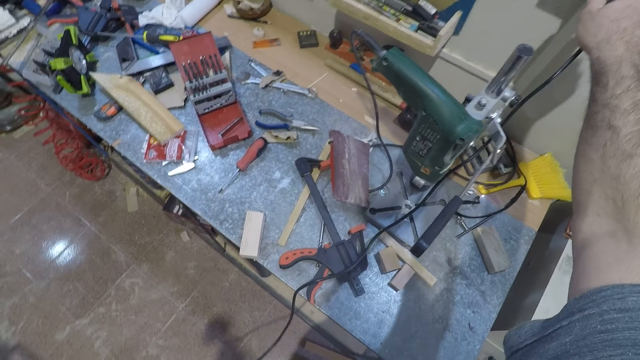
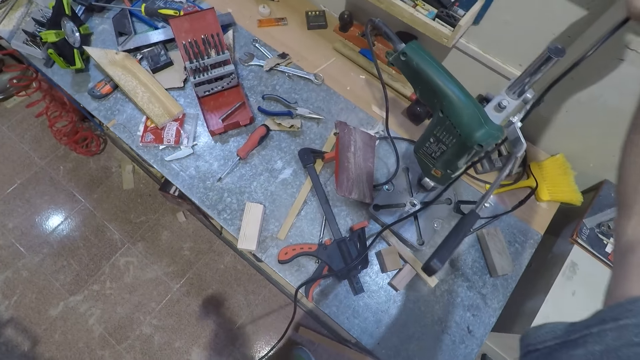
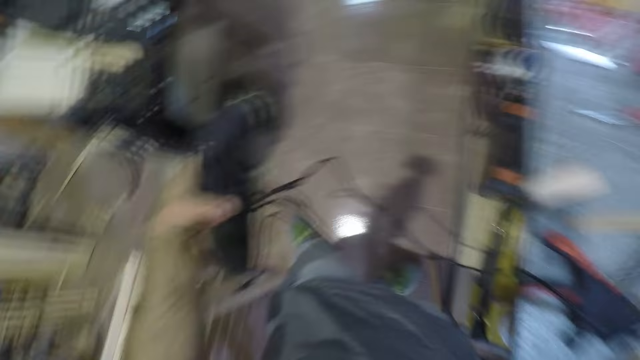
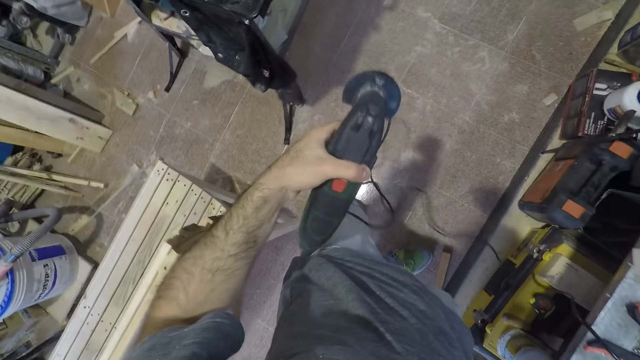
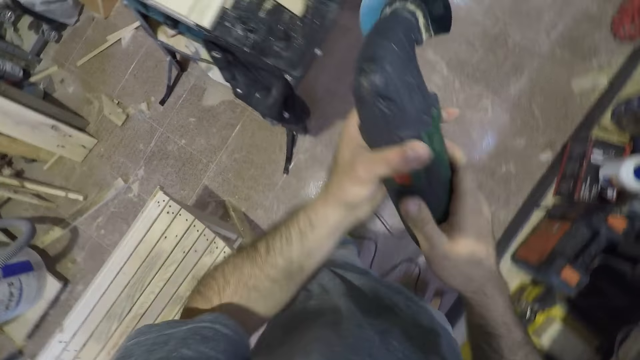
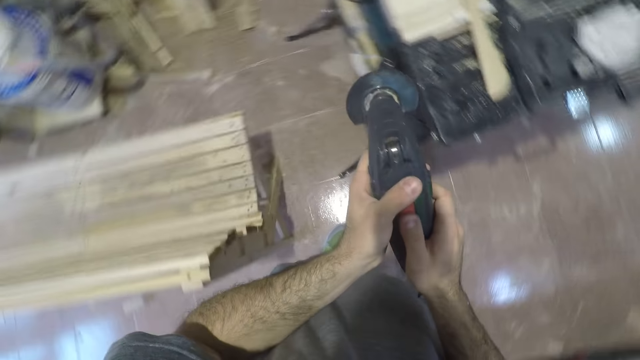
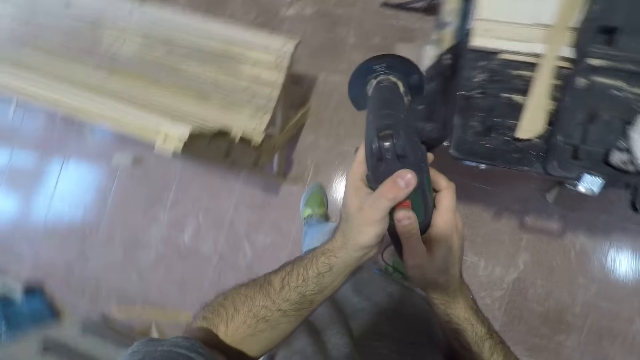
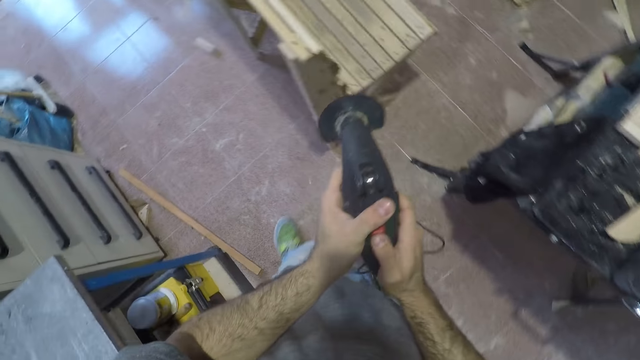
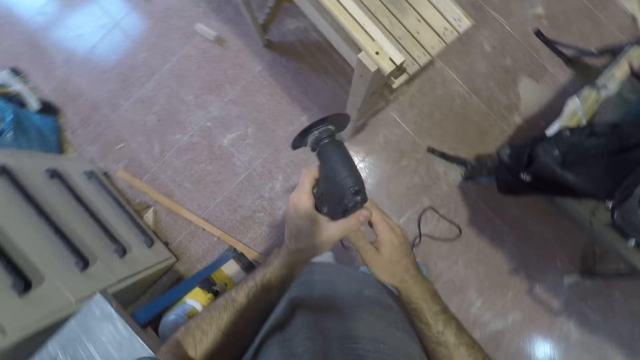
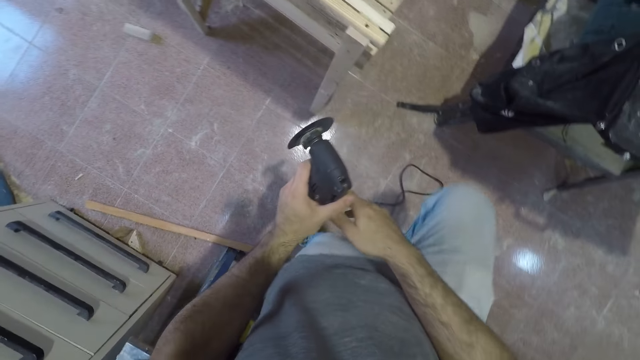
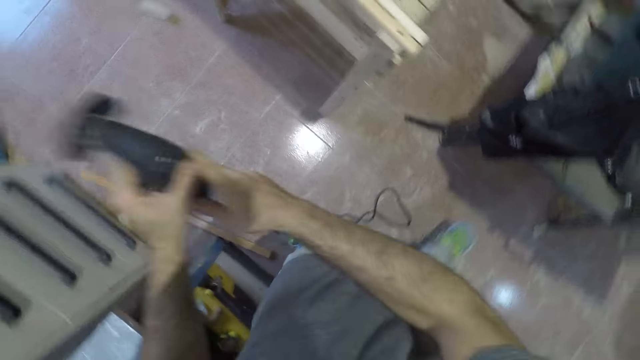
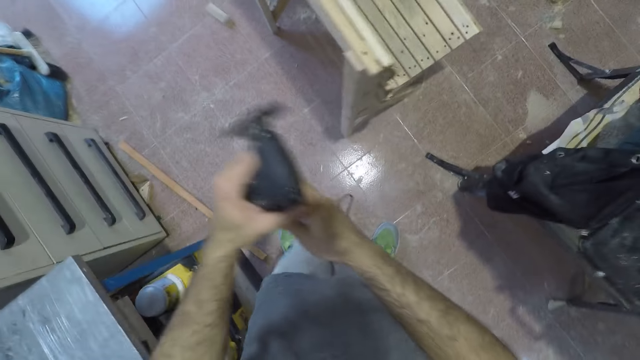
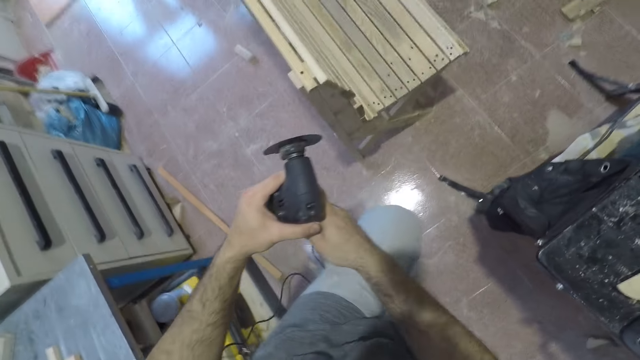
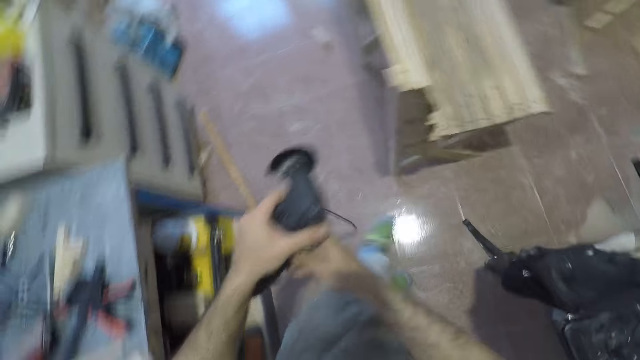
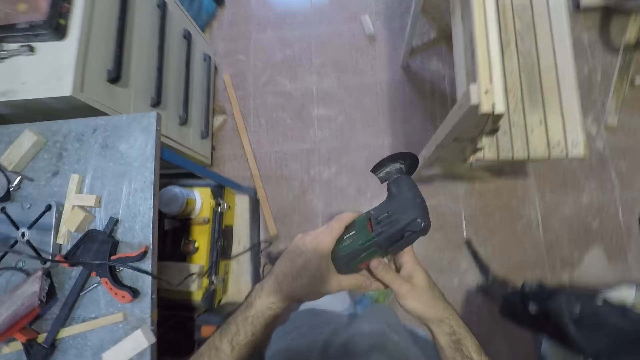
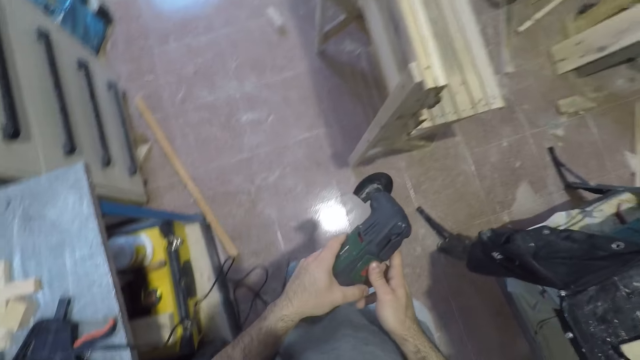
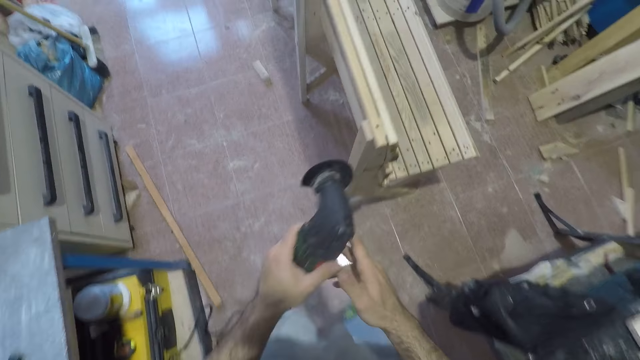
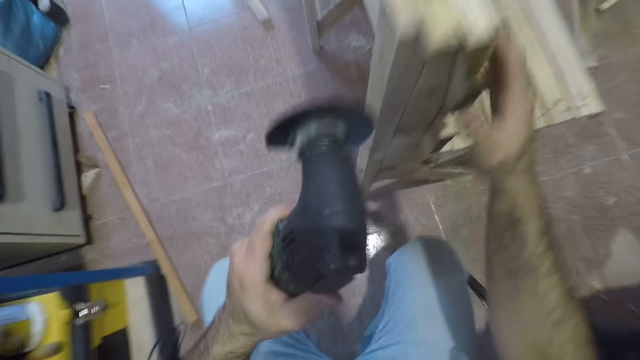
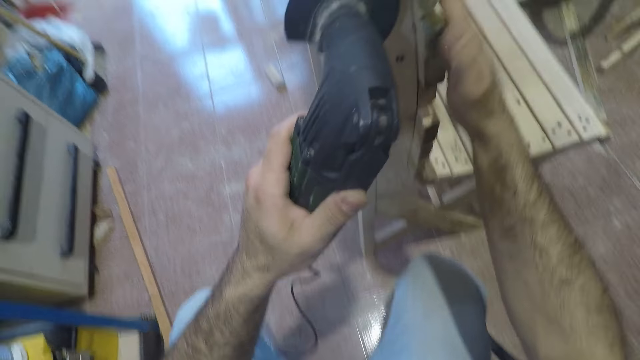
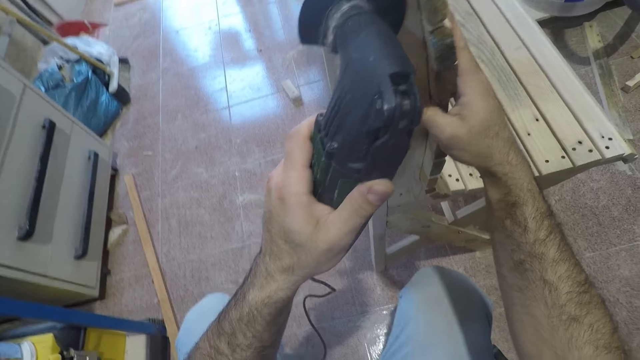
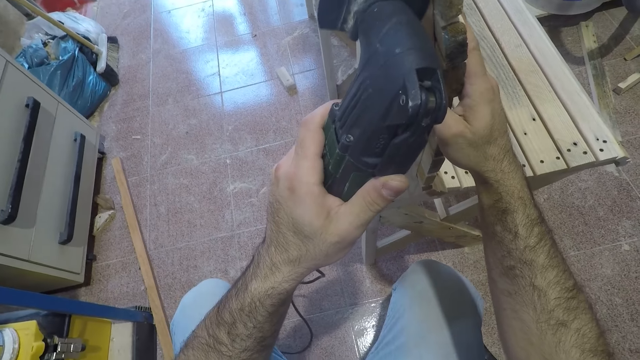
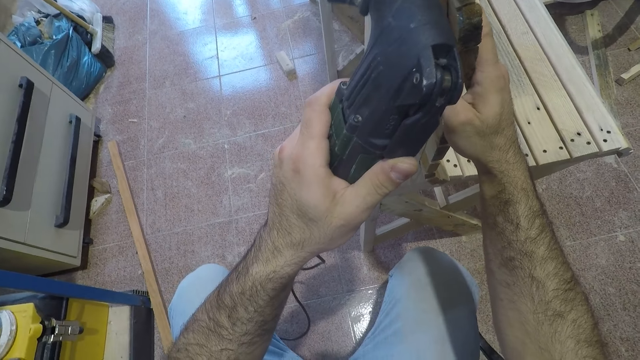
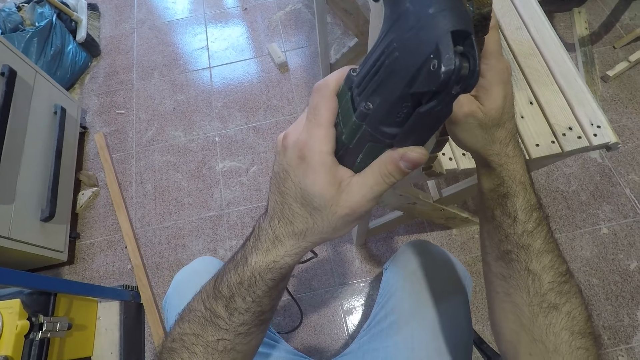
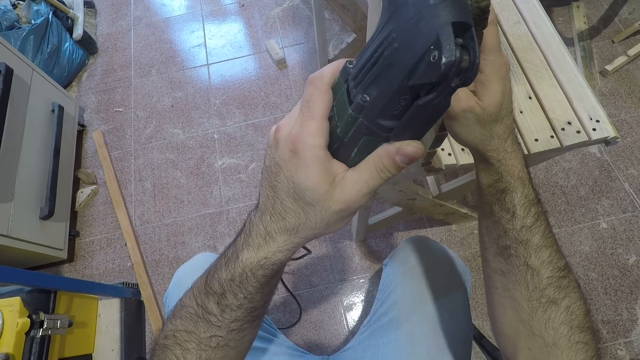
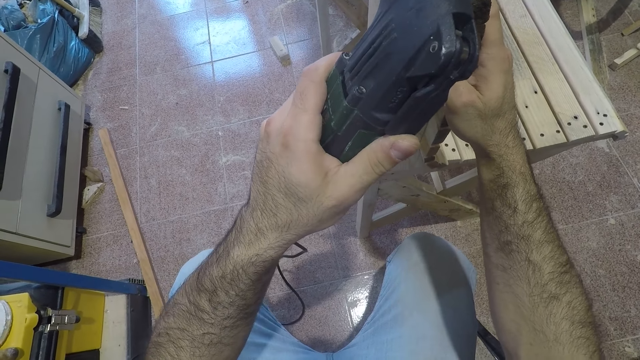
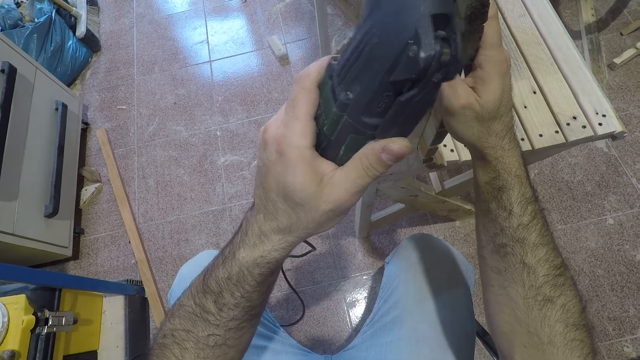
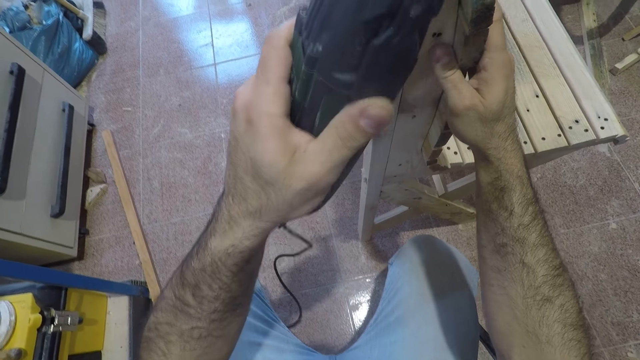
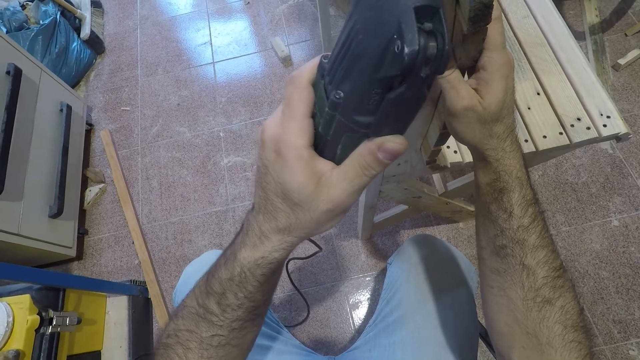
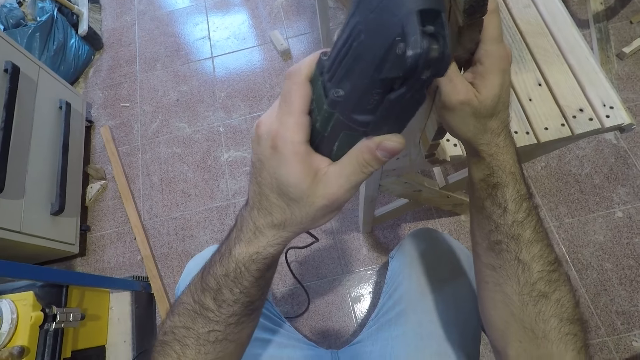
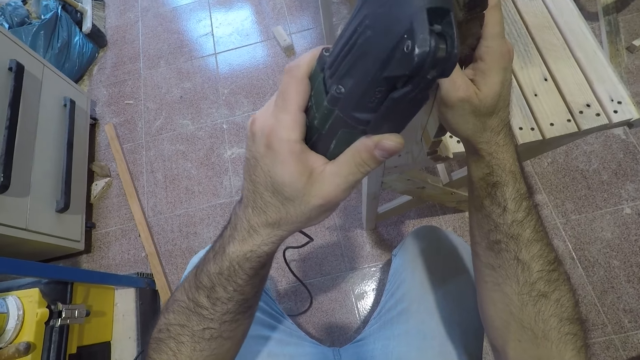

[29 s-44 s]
The camera wearer connects the power cable to the socket. He turns on the woodcutter. He holds the random orbital sander with both hands. He walks toward the bench. He lifts his leg. He moves the cord of the woodcutter to the left with his legs. He lifts the random orbital sander, lowers the random orbital sander, and jumps over the power cable. He presses the power button, walks toward the bench, and squats. He cuts the right edge of a park seat with the woodcutter. He holds the bench.

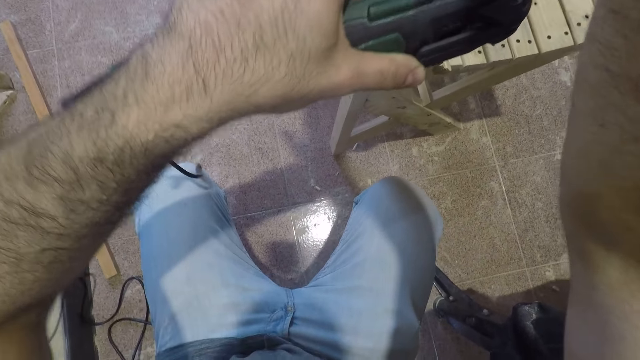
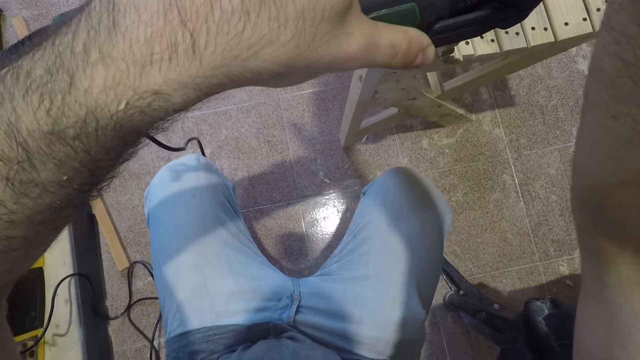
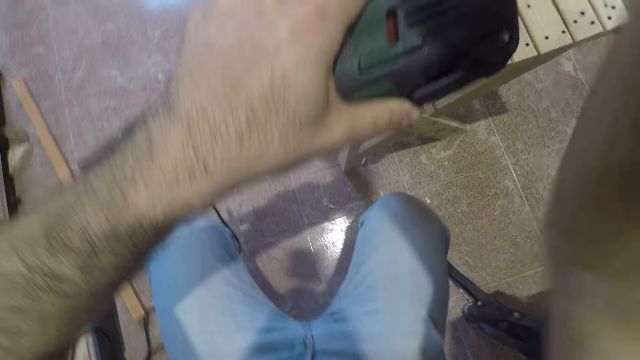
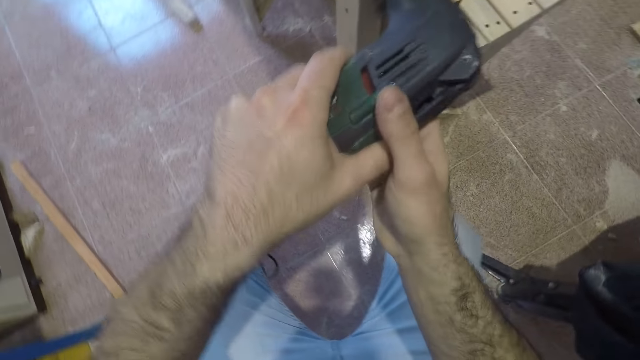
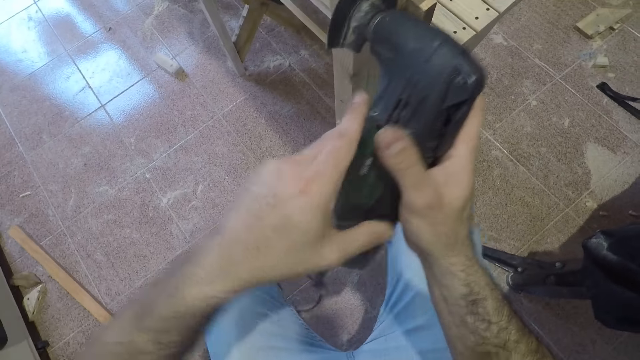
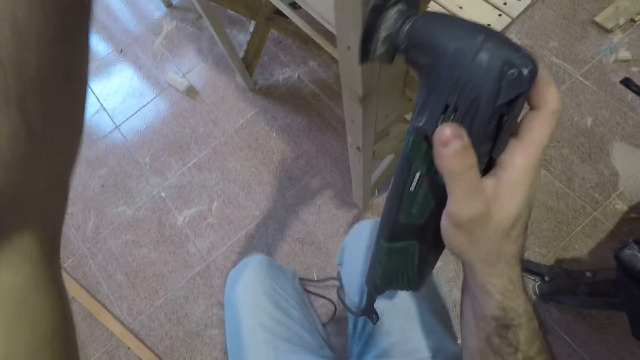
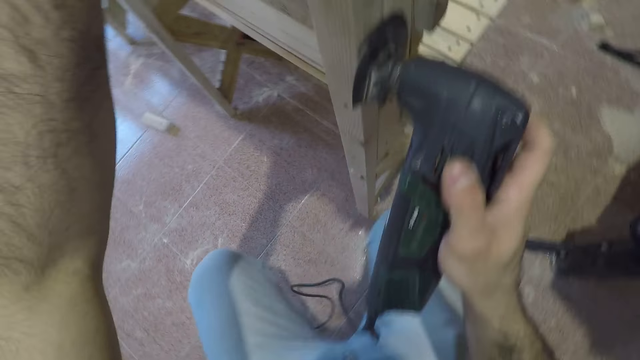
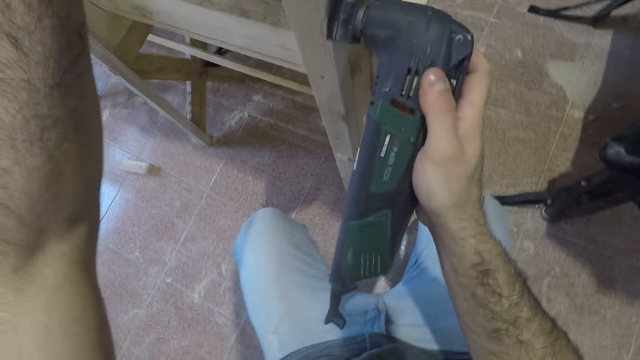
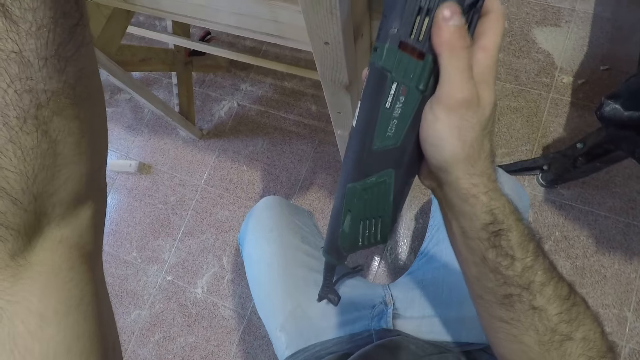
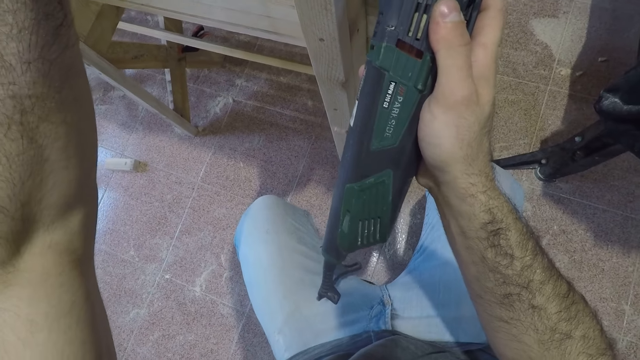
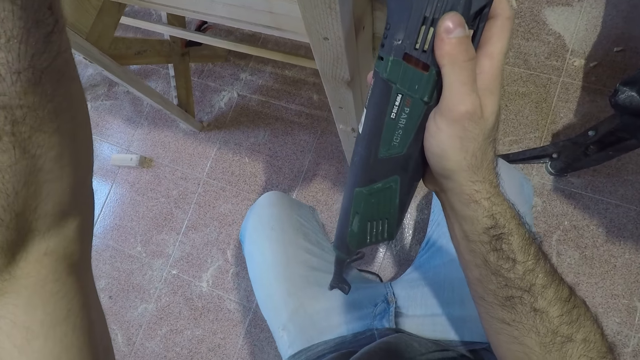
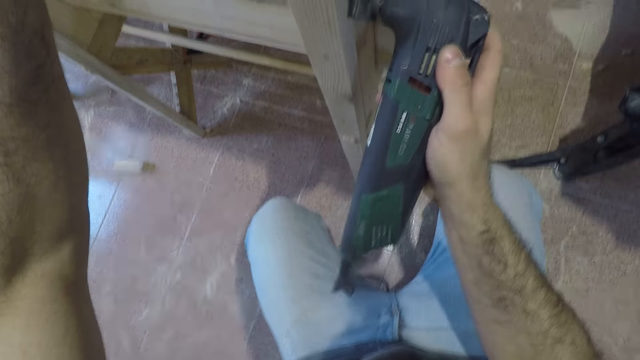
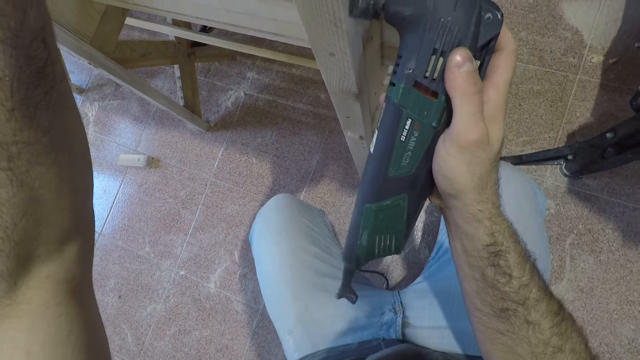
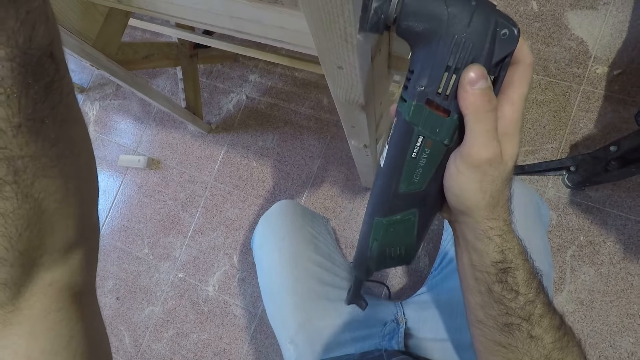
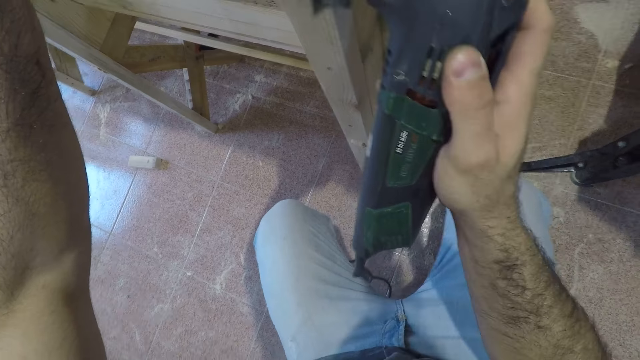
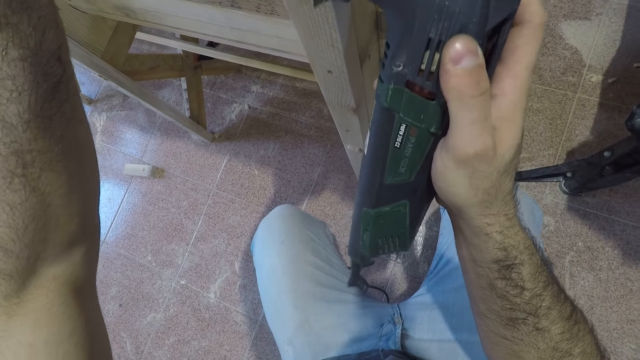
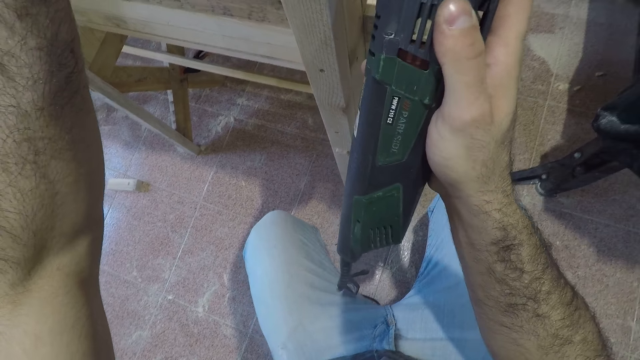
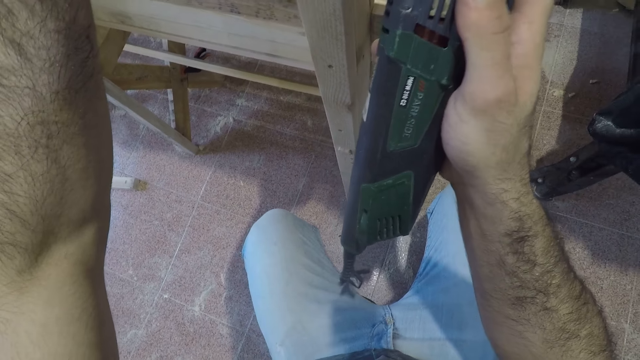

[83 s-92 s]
The camera wearer holds the random orbital sander with both hands. He withdraws his hand from the random orbital sander. He sands the bench with the random orbital sander.
